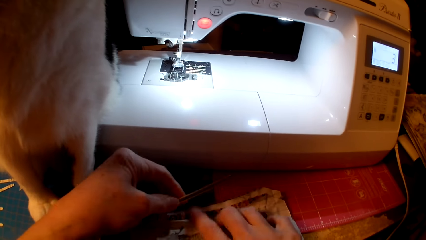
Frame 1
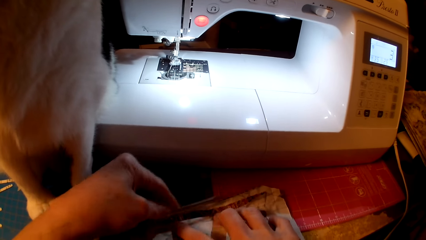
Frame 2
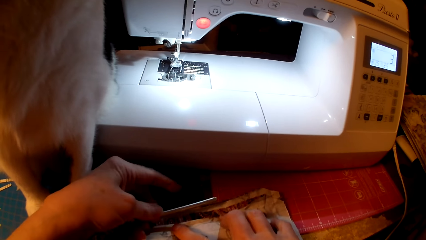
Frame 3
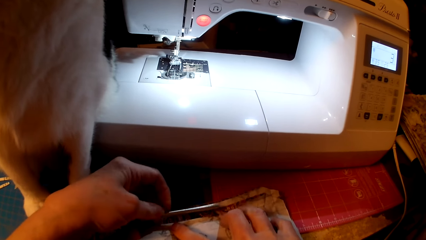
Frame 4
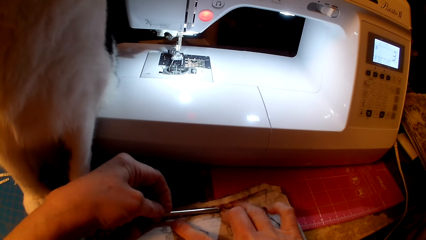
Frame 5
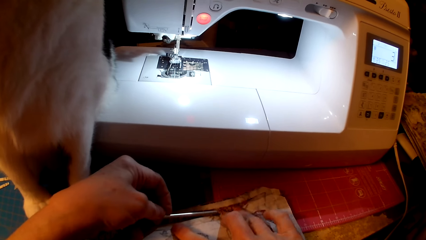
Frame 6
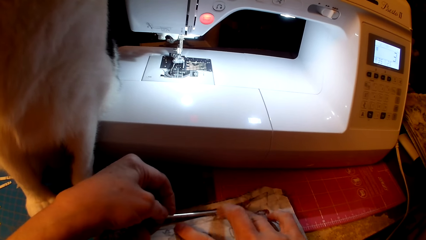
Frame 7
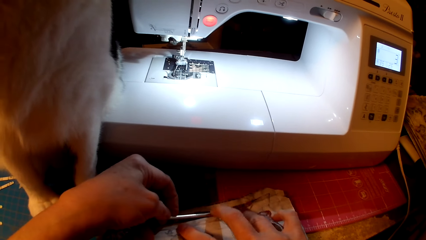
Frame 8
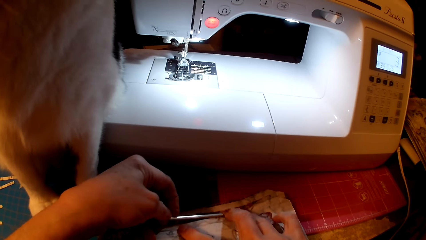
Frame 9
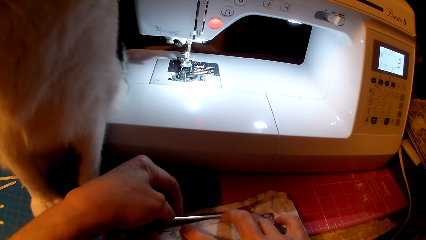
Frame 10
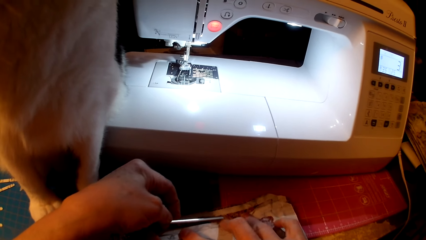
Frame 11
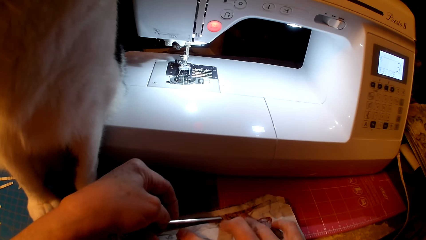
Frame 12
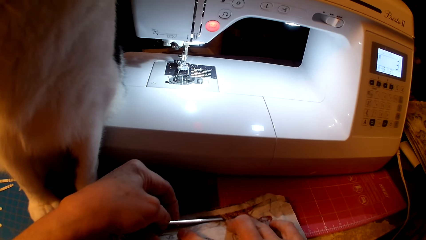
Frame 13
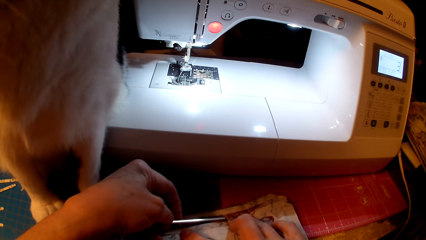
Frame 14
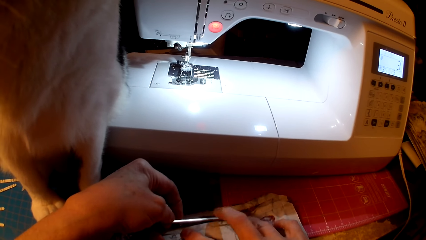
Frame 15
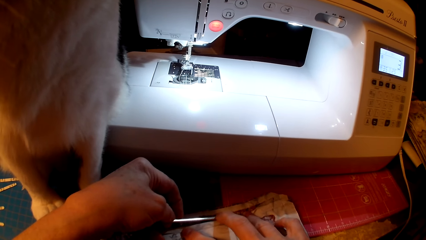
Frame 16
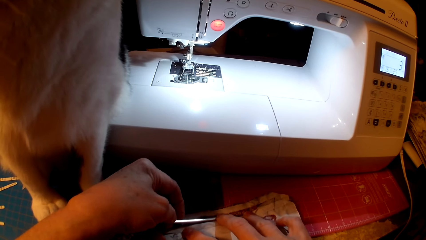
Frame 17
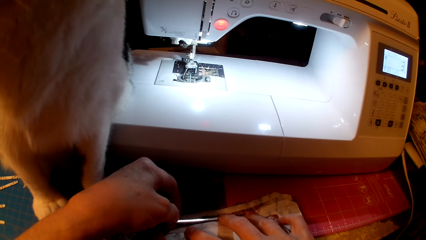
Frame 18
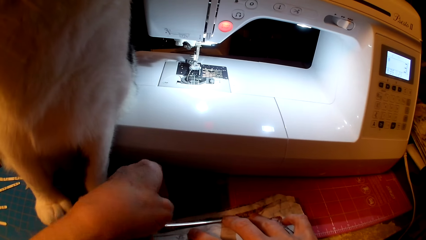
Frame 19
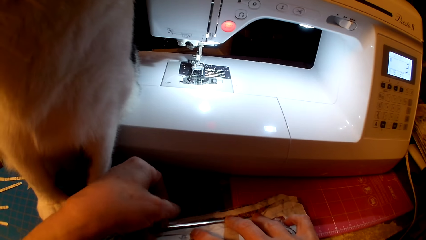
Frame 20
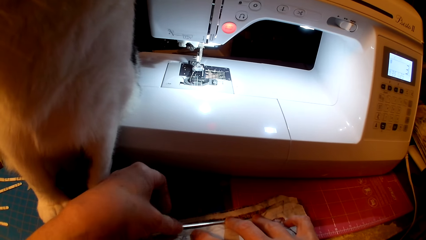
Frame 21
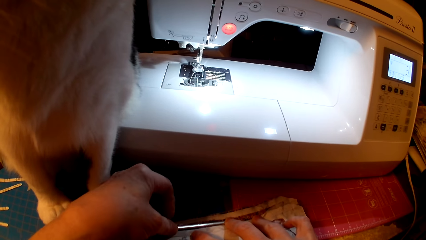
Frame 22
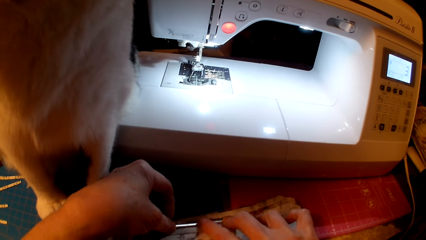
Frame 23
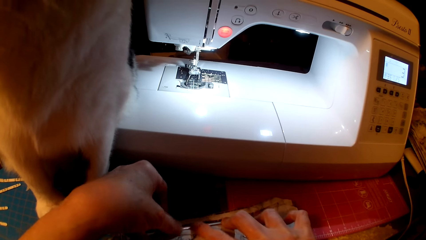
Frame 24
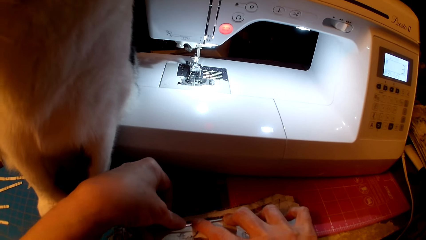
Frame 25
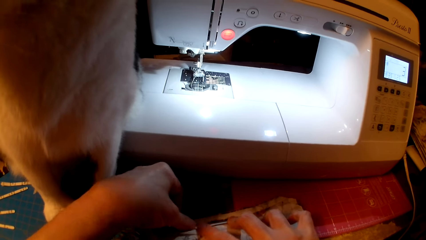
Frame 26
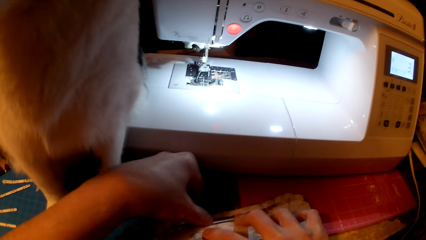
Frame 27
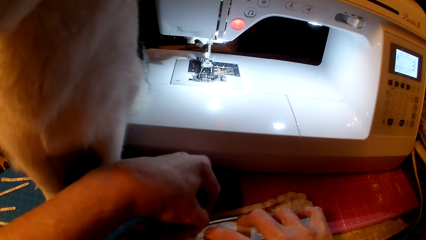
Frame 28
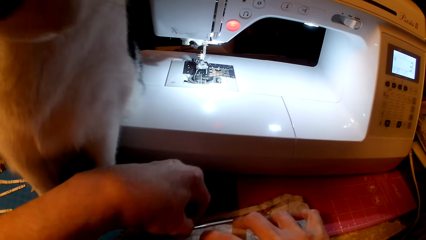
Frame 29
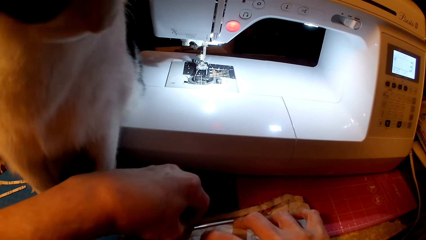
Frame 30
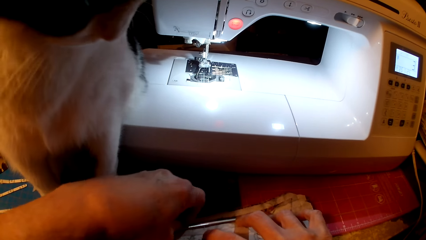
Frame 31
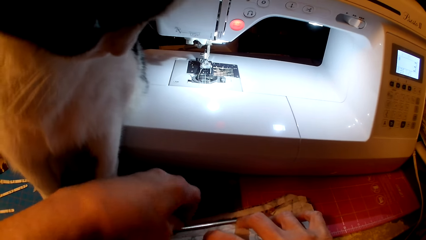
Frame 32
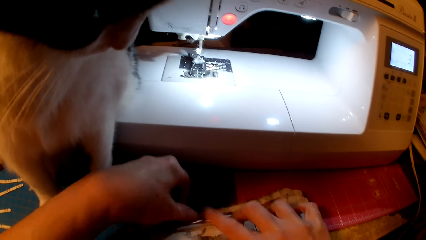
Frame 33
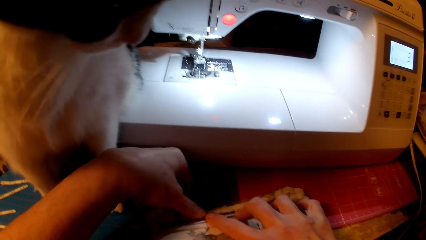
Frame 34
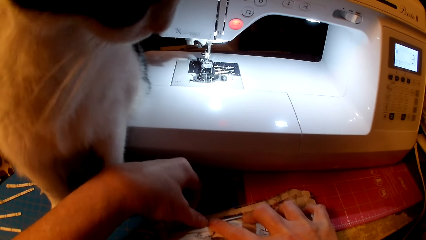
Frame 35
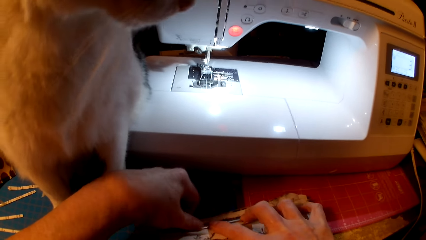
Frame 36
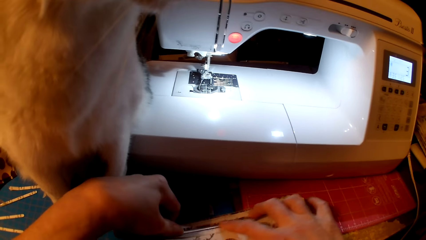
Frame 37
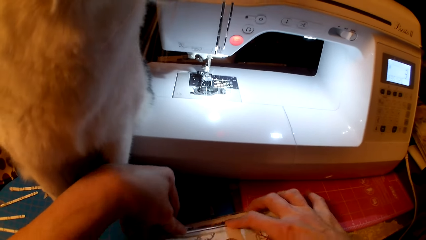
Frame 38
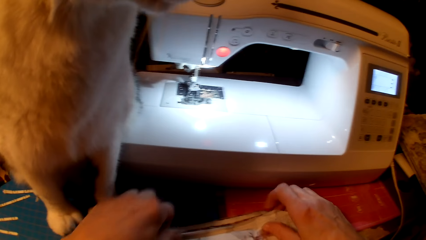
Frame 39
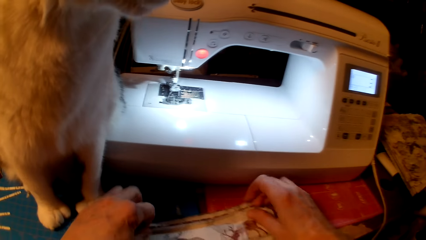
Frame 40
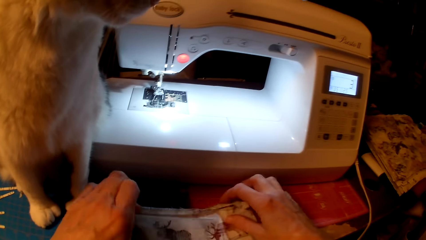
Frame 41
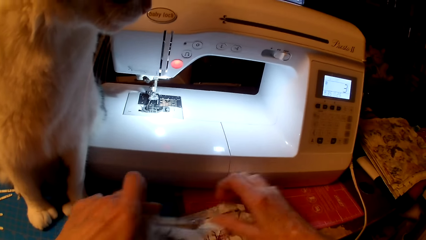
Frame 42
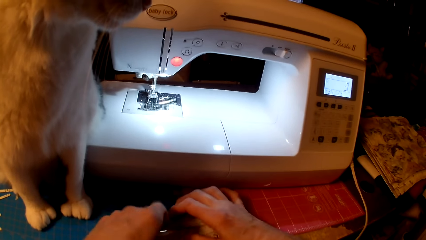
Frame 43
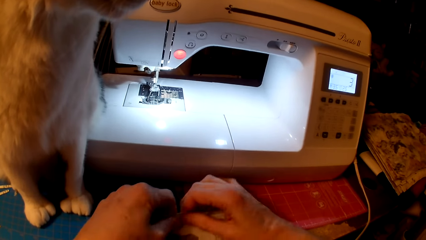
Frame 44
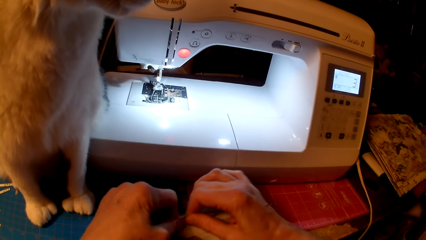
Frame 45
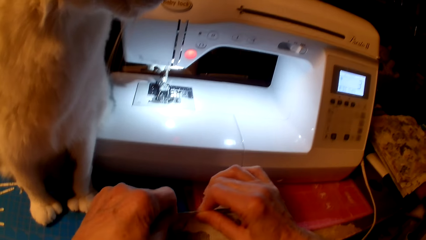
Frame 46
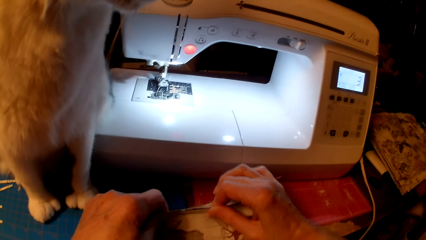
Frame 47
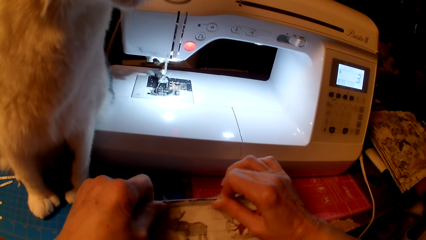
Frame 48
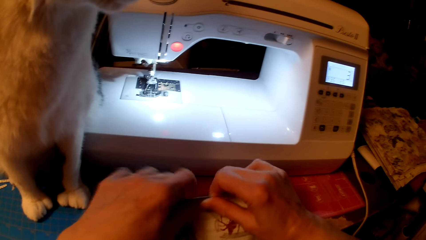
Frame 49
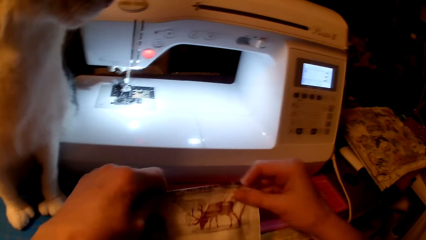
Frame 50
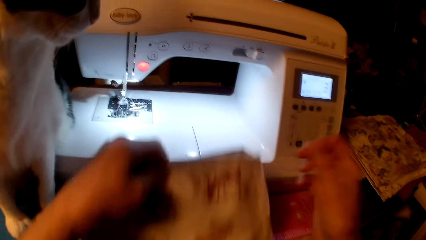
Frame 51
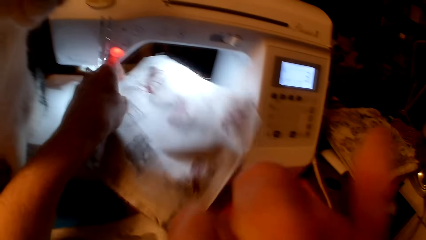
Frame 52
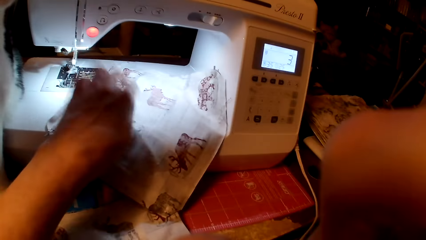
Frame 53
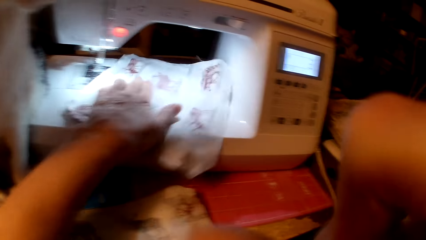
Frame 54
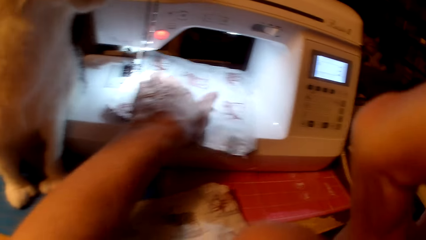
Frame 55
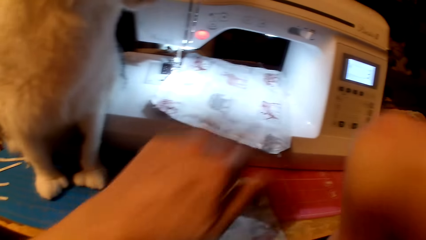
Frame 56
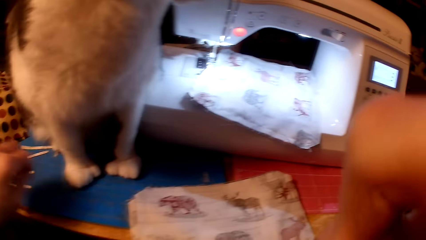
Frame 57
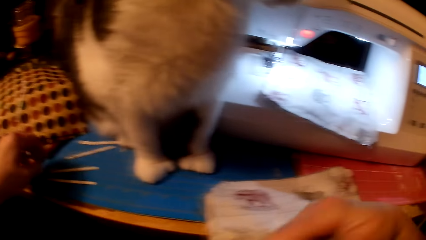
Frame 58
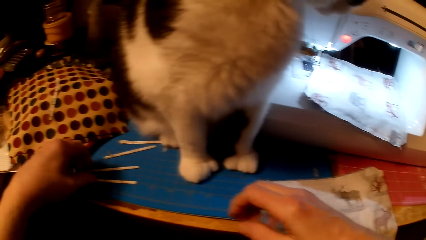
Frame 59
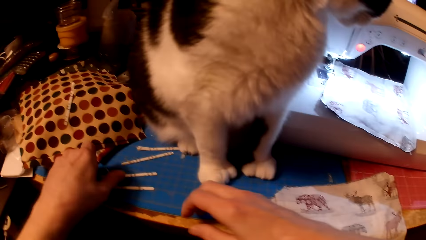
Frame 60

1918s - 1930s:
The camera wearer puts the bridge strip in the bag or pillow cushion edges. They straighten the bridge strip, press something in the pillow cushion, and put the bags on the sewing machine. They scratch their face.

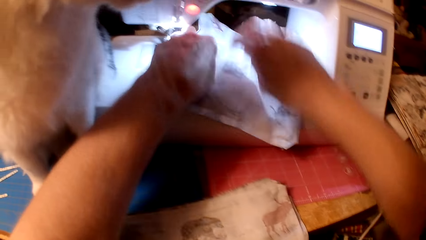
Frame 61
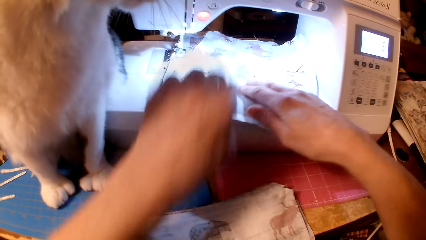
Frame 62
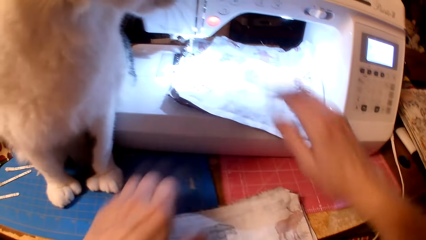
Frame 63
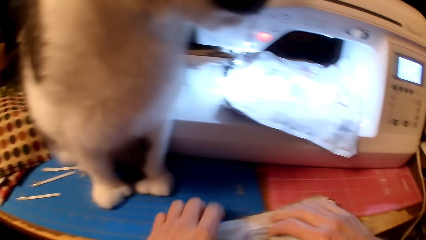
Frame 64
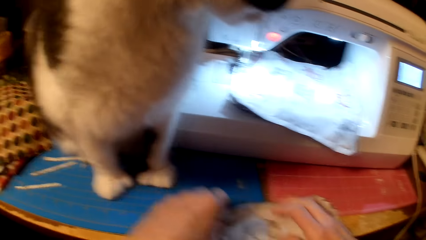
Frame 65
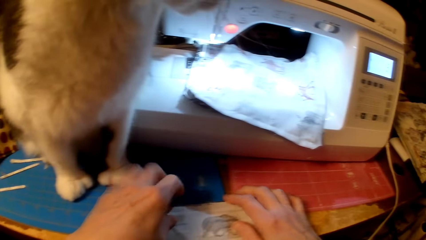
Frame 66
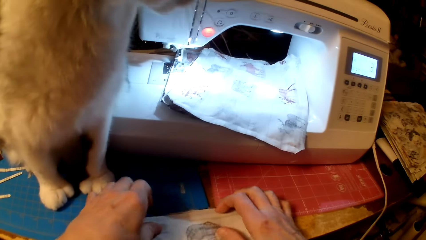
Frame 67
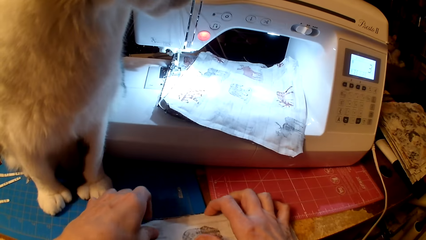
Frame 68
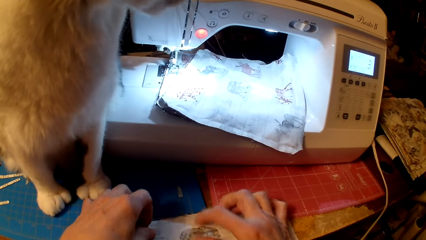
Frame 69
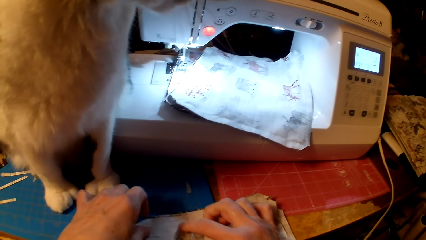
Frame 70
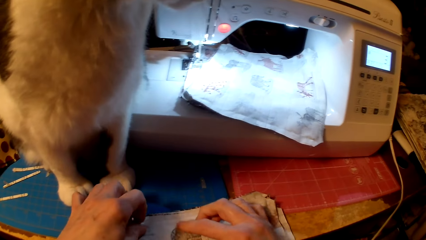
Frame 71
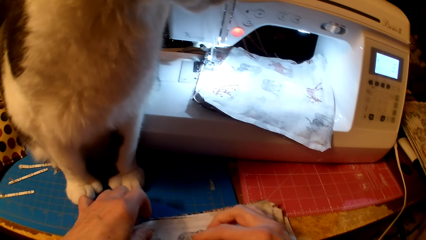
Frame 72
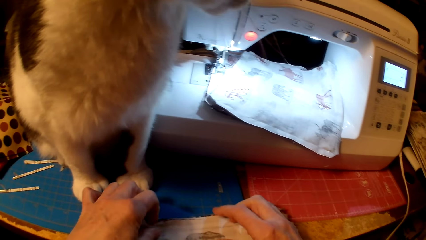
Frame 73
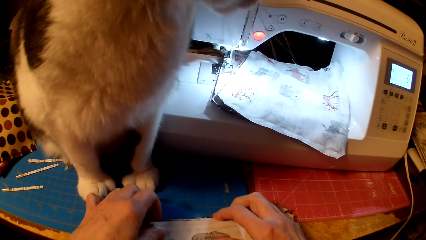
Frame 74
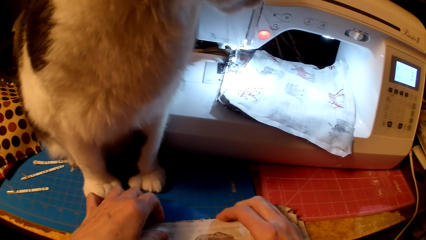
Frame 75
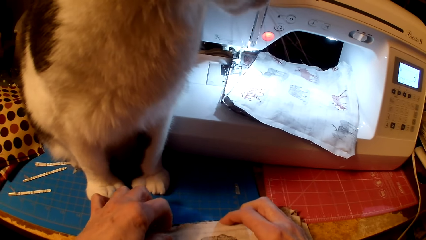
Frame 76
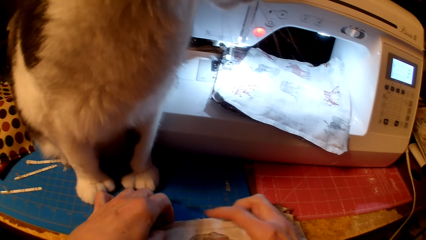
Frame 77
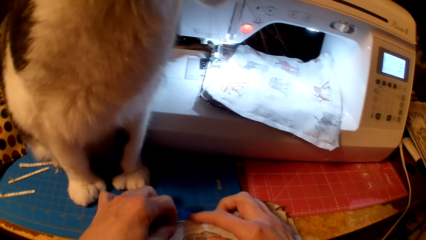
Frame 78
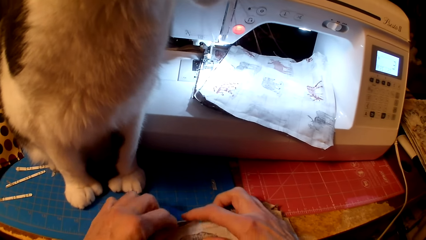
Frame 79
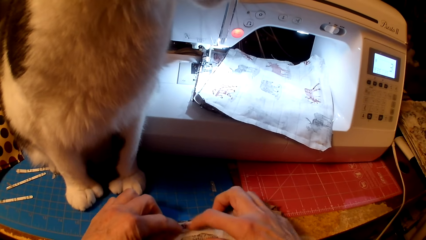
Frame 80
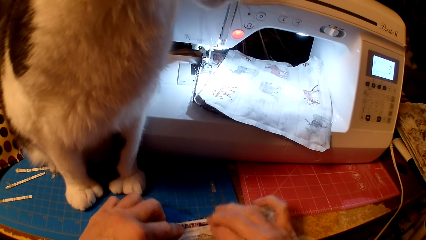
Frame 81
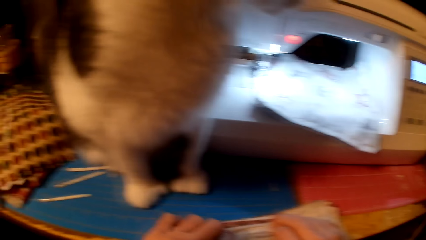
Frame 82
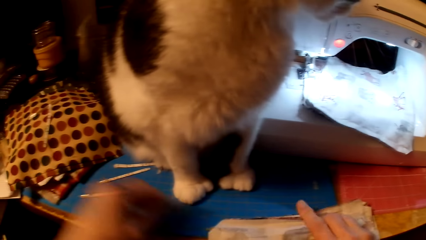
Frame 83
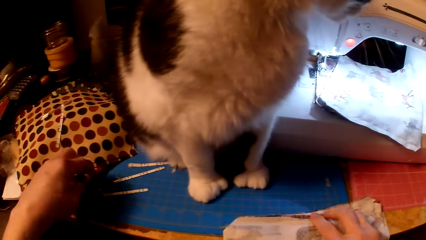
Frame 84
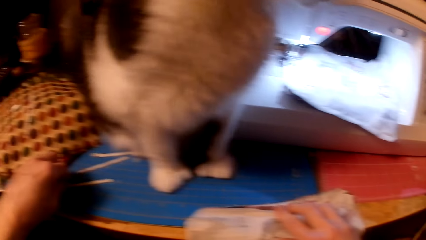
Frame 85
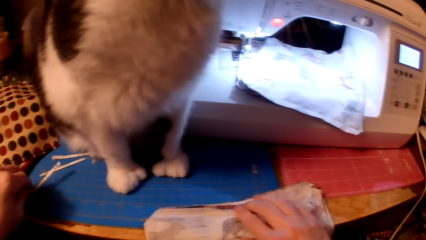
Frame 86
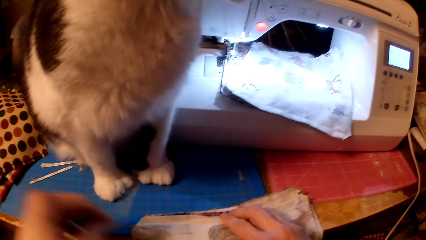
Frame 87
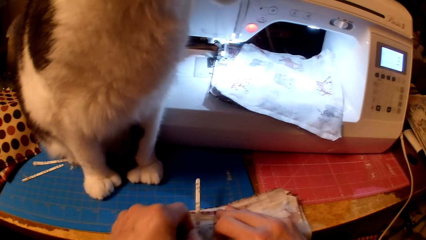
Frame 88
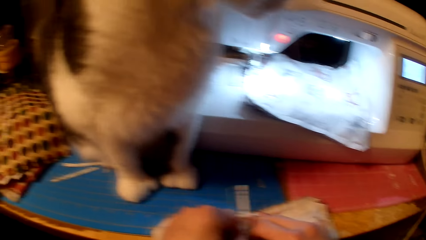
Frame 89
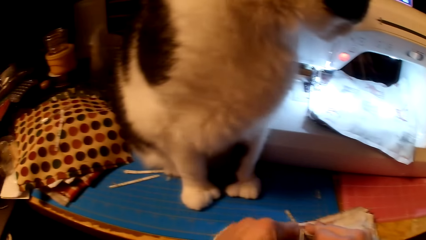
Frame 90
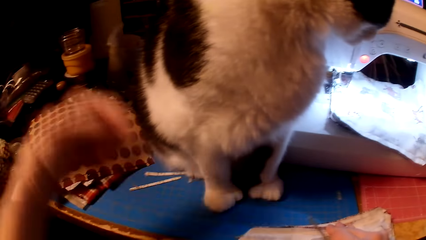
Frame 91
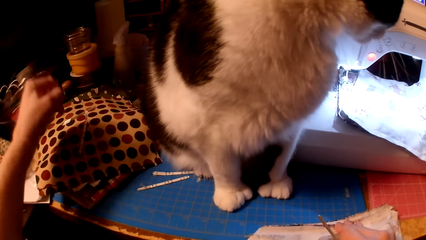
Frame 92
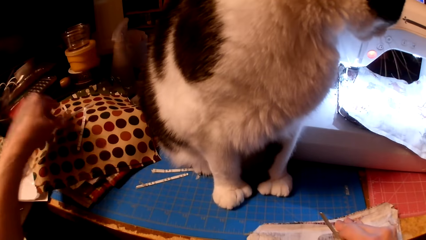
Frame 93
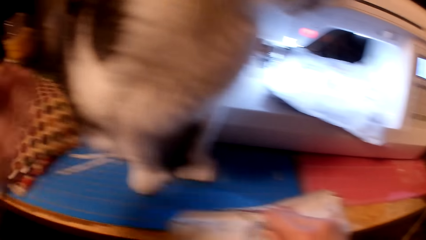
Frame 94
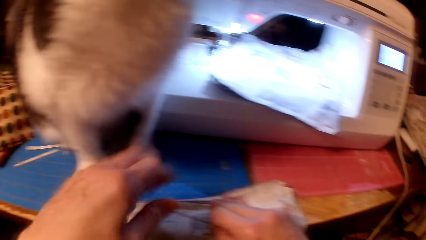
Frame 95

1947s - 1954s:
The camera wearer separates the bag or pillow cushion edges. They move the bags on the table, fold the pillow cushion, and pick another bridge strip. They peel paper from the bridge strip and put the paper on a piece of cloth.
